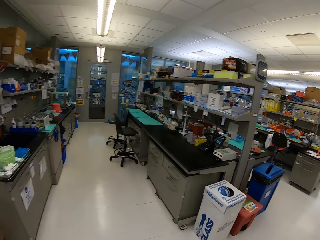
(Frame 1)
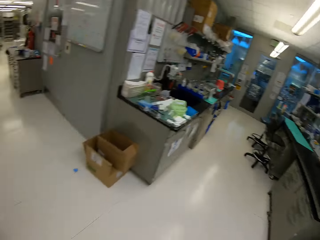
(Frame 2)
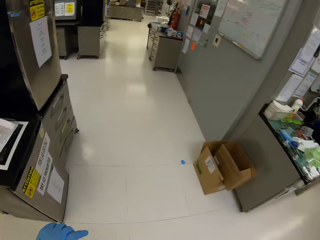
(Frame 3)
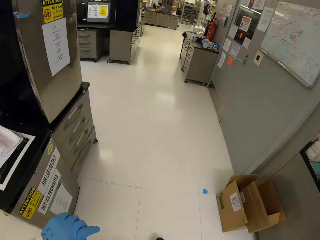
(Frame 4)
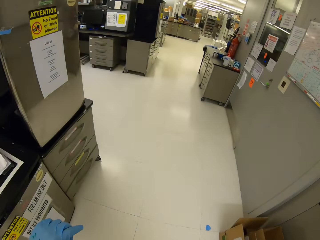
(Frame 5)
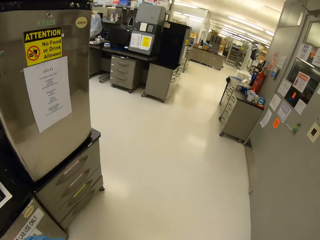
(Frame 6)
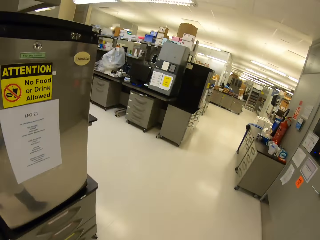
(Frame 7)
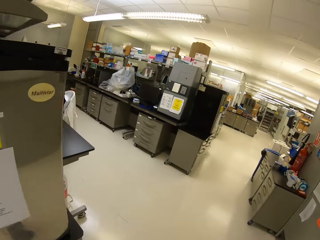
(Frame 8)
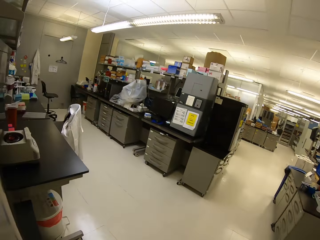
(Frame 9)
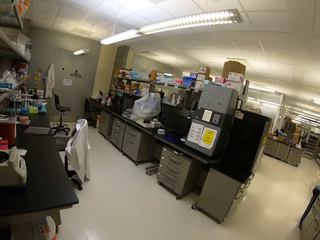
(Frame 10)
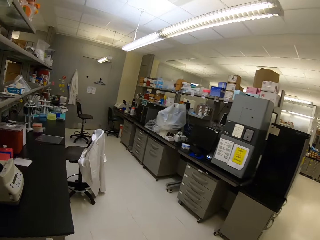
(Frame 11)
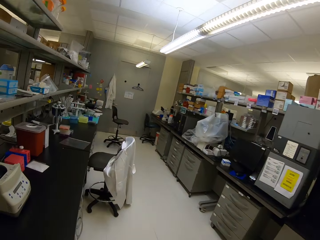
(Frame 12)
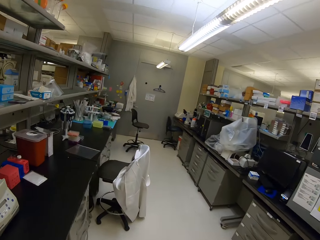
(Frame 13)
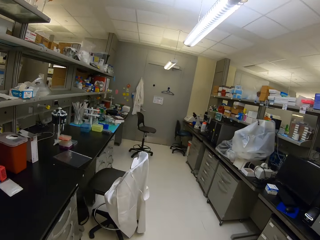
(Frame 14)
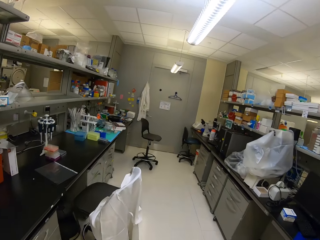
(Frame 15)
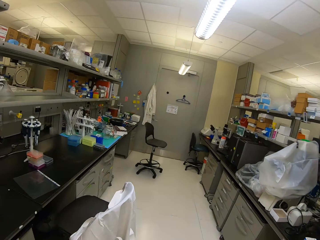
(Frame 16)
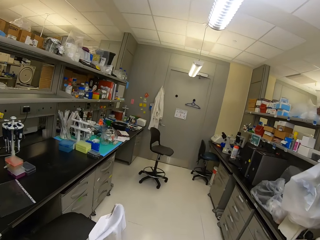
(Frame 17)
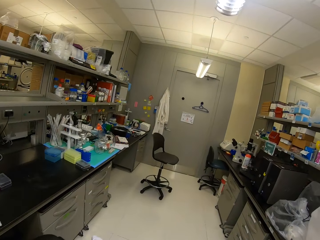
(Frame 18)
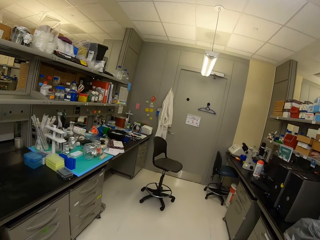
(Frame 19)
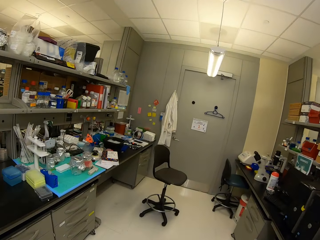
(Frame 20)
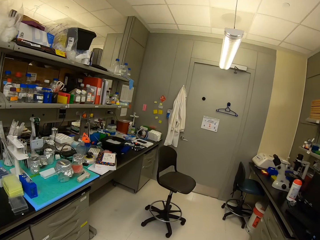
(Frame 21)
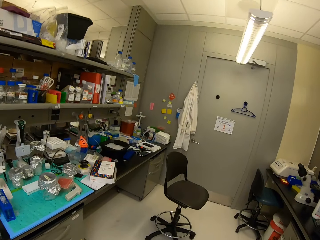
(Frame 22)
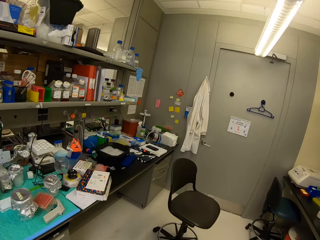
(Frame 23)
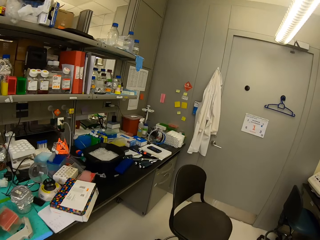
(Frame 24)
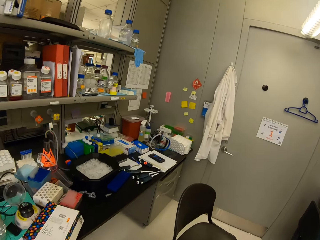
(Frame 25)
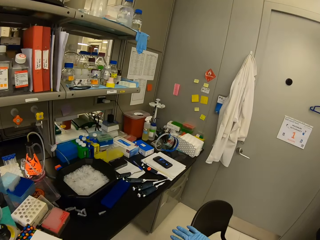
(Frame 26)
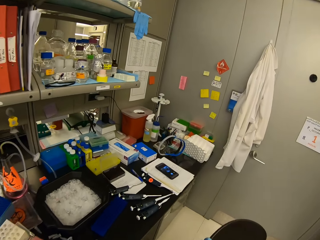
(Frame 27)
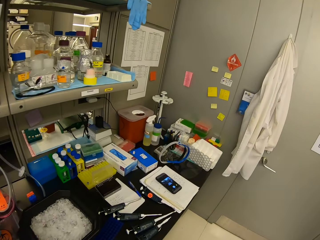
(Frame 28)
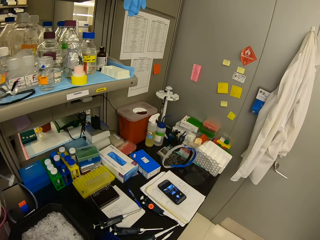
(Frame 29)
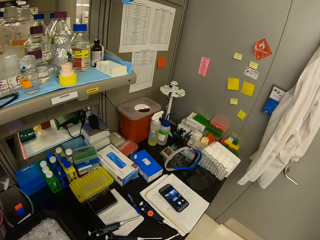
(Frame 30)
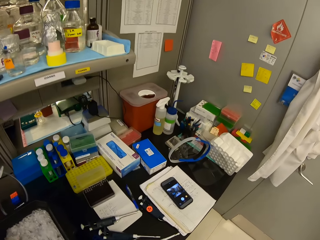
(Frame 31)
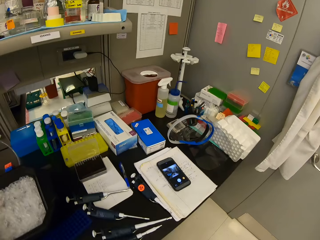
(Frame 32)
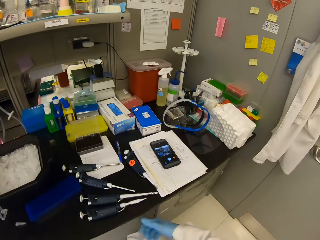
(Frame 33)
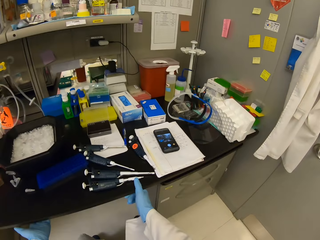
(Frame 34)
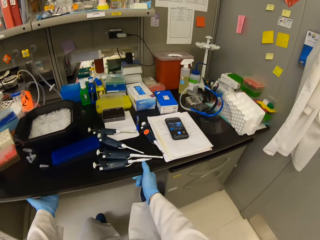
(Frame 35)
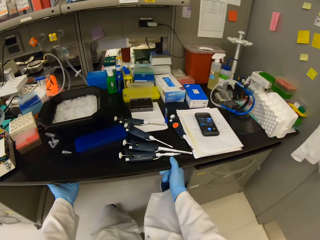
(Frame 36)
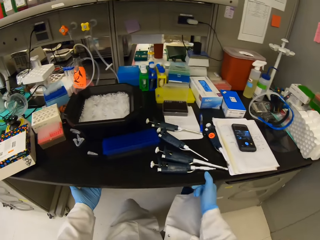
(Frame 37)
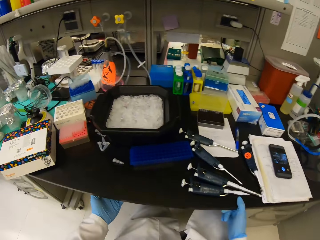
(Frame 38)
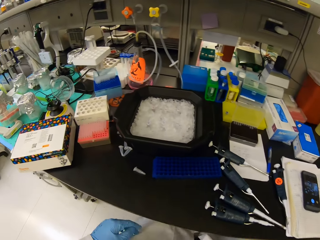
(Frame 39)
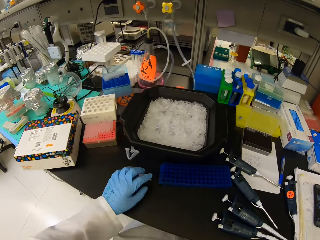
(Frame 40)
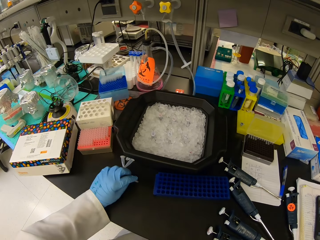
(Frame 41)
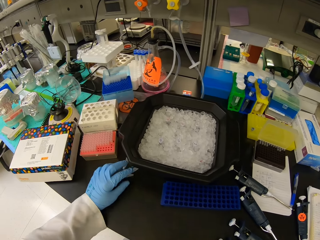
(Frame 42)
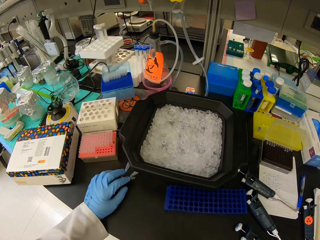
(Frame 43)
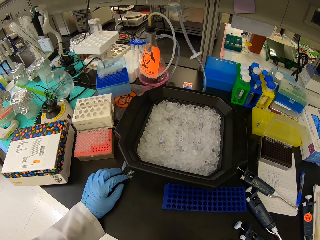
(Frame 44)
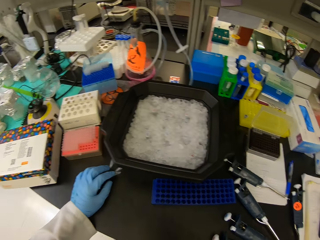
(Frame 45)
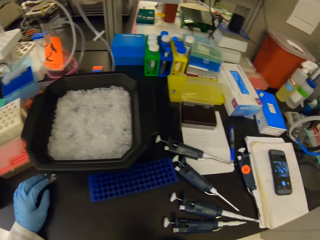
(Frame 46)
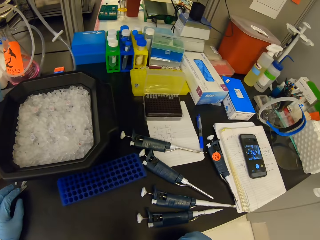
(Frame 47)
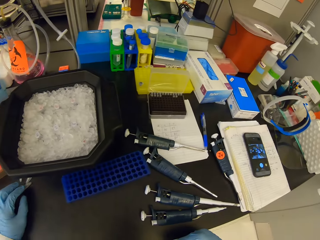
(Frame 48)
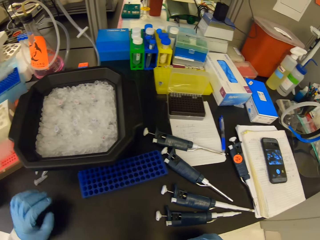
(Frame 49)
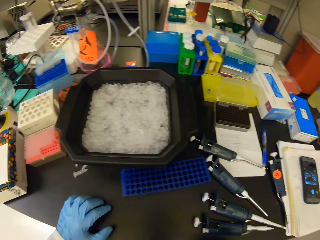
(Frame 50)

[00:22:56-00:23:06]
The camera wearer pulls the chair towards the table. They hold the table with both hands. They sit on the chair. They squeeze the test tubes on the table. They move the eppendorf tube with the left hand.

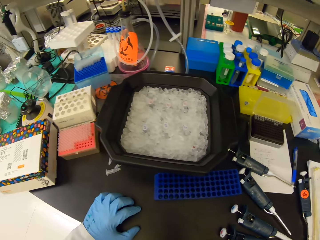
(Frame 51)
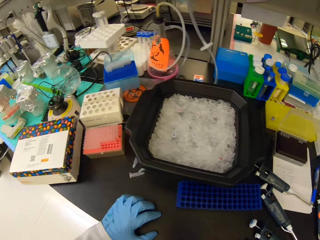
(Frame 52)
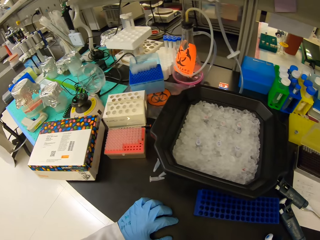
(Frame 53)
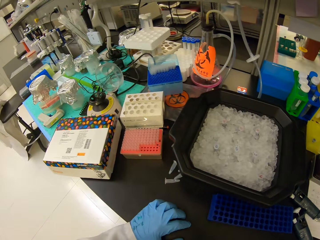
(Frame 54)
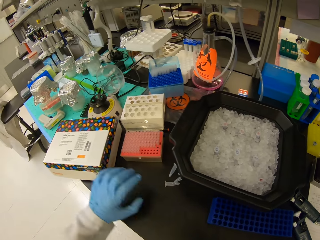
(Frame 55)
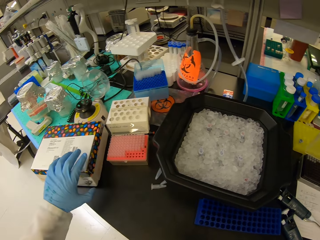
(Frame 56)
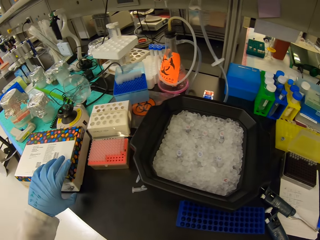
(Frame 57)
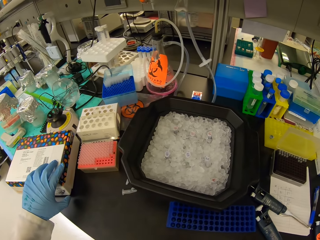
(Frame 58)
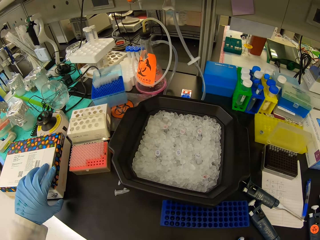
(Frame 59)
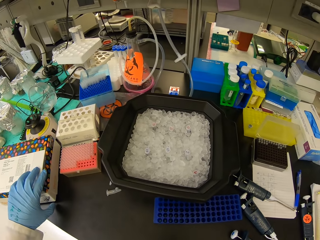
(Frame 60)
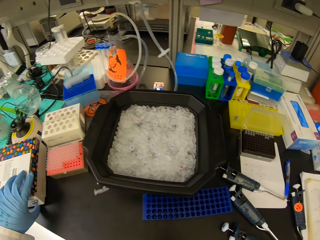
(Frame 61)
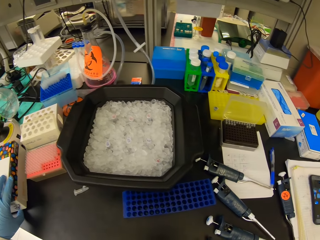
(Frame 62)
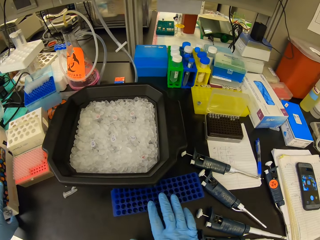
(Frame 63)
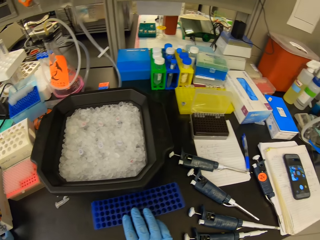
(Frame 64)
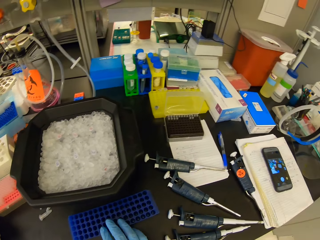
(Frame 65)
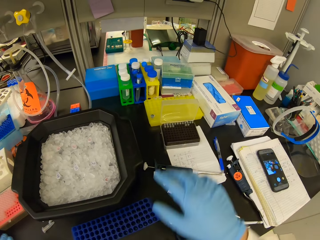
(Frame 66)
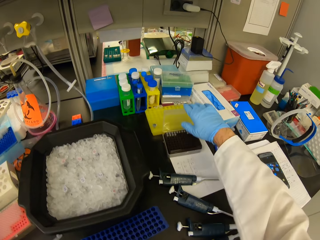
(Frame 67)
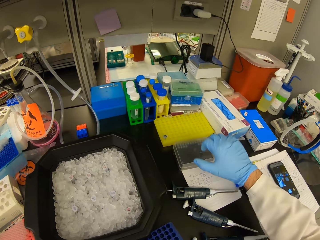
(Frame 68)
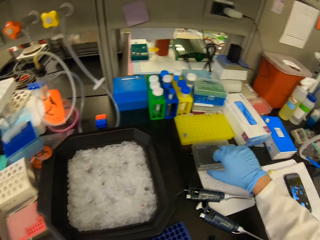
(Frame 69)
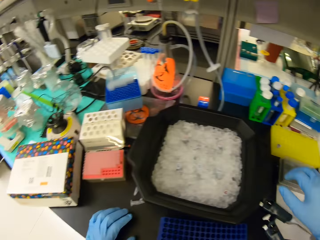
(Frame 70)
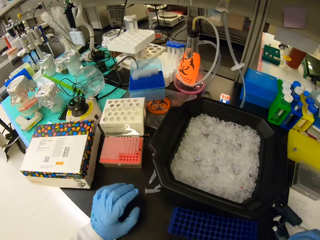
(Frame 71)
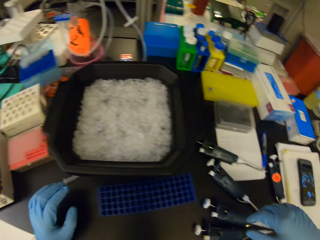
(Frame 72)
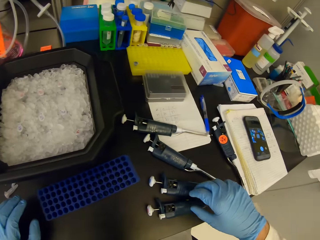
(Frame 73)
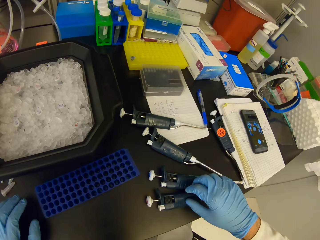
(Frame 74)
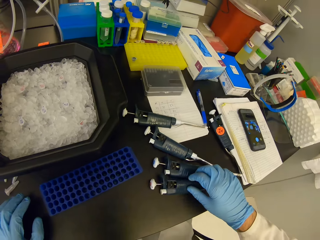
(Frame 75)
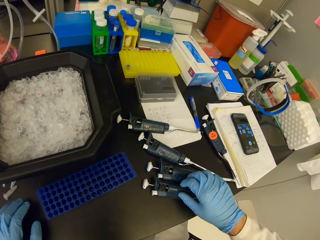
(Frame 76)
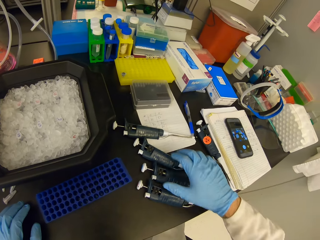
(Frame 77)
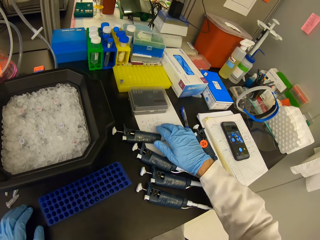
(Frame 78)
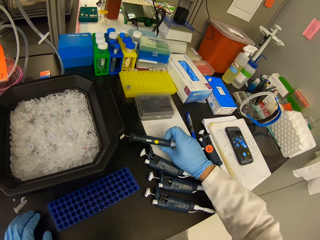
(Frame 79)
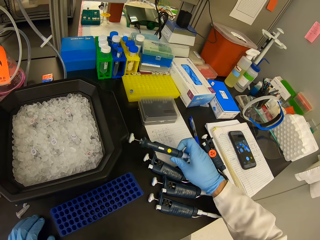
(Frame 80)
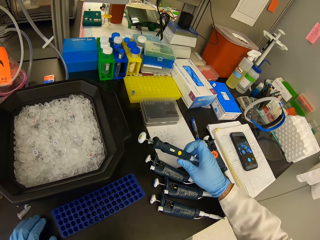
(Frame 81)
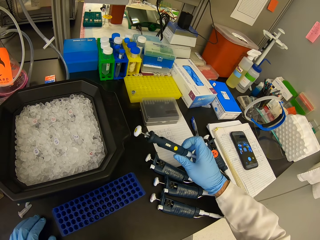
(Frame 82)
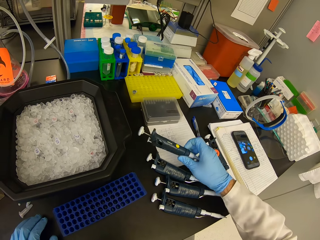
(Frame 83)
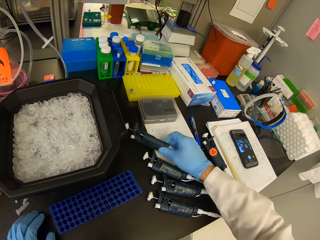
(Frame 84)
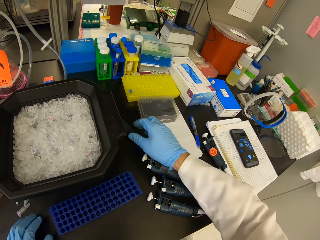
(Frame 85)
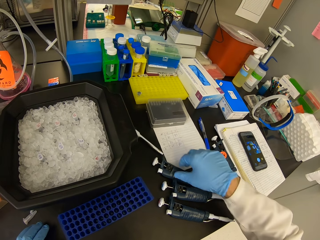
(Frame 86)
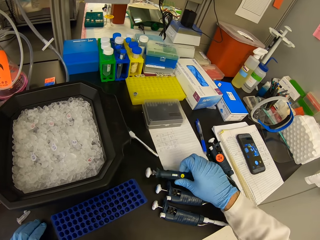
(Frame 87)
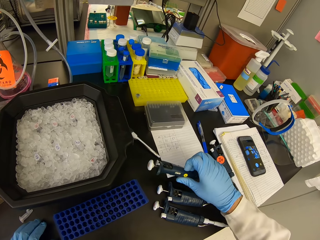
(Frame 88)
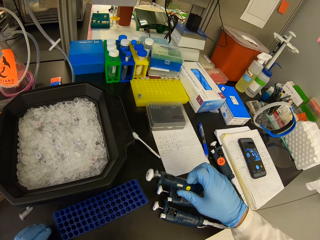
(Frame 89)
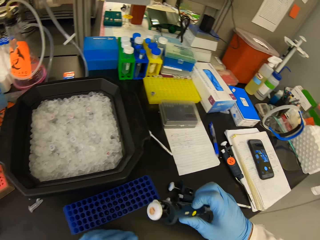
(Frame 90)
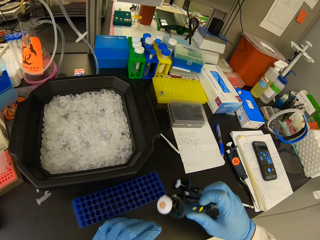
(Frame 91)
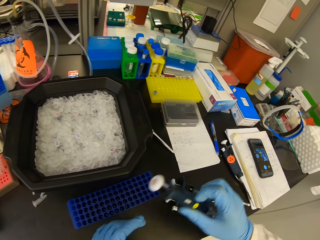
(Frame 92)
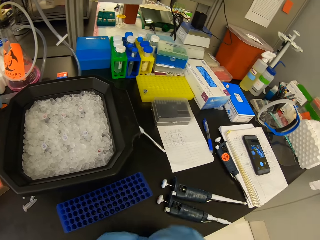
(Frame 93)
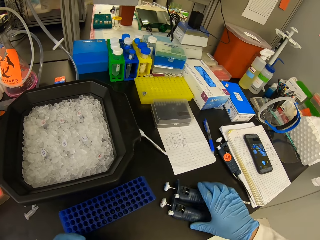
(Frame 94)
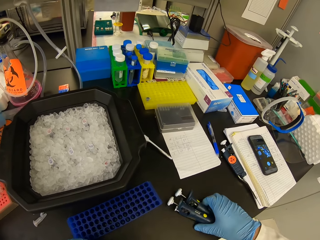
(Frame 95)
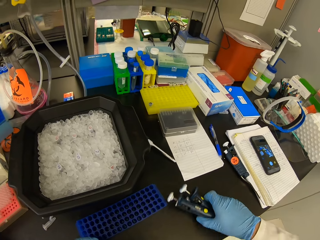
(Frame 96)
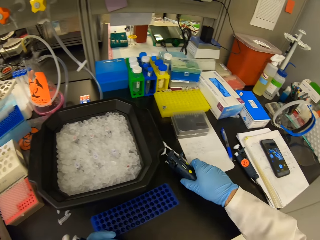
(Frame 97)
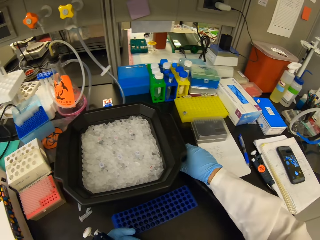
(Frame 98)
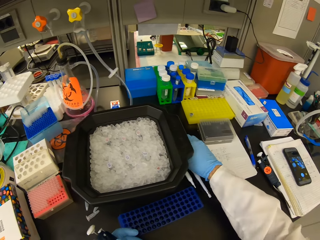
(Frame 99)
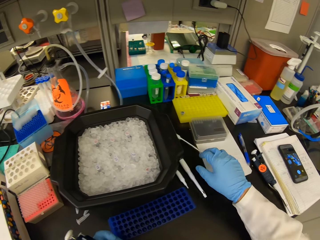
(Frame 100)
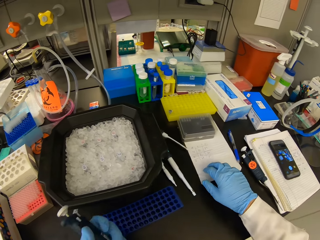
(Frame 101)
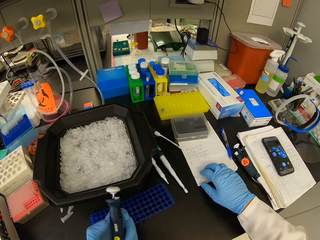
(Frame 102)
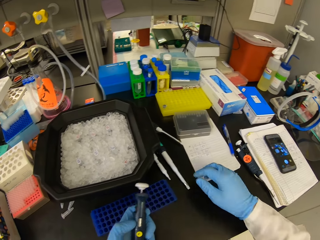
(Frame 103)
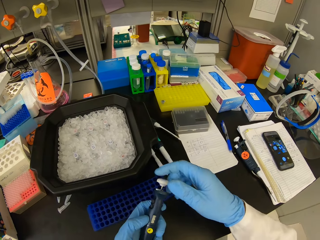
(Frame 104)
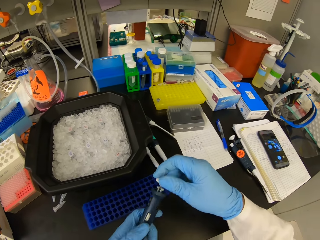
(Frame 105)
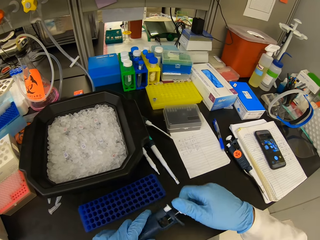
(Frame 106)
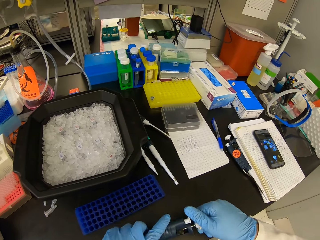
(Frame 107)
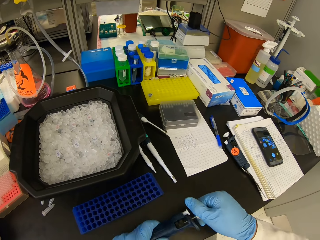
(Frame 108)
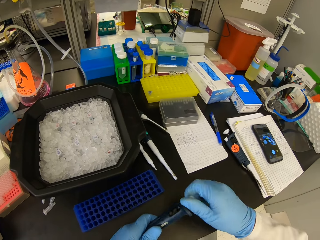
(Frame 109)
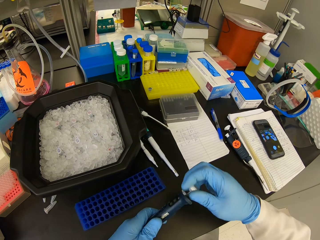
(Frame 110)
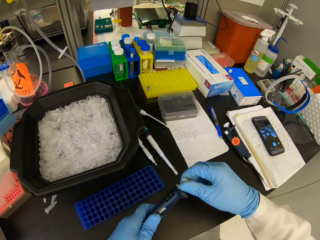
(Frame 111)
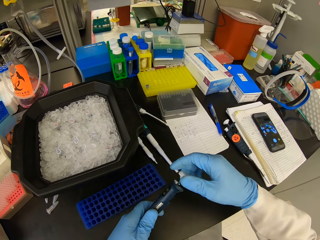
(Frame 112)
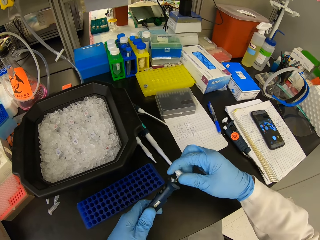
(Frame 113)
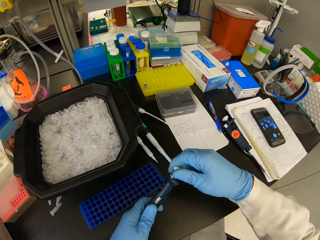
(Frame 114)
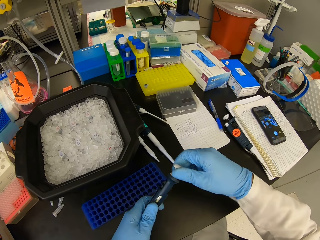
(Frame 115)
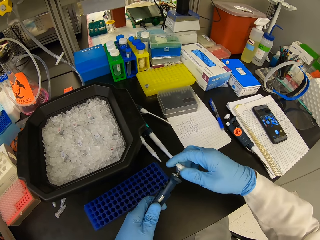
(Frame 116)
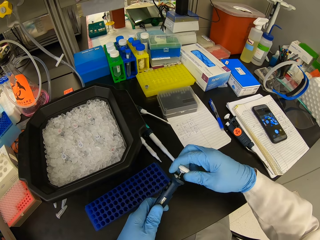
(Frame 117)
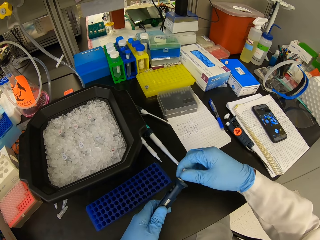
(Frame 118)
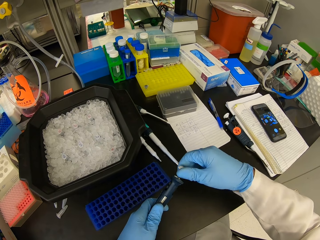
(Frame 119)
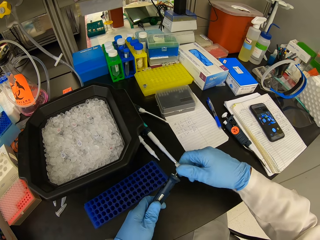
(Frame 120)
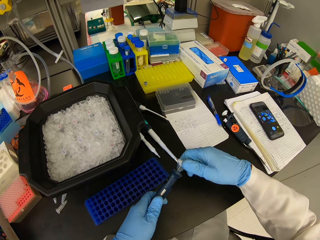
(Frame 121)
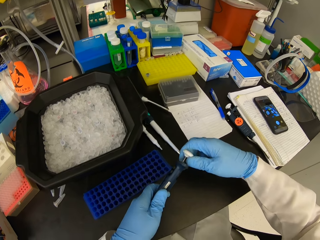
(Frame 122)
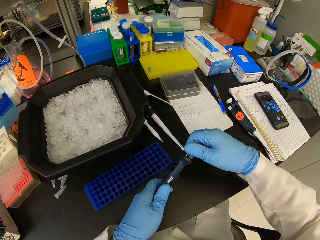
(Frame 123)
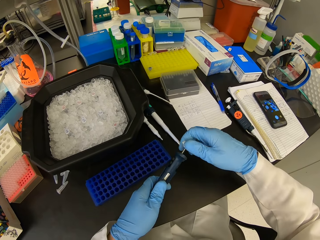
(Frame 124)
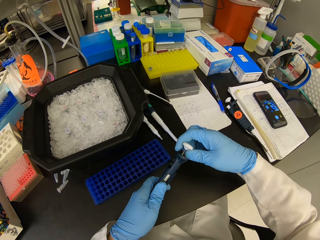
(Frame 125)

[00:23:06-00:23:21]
The camera wearer looks at tools on the table. They grab a box on the table with the left hand. They move a blue test tube rack on the table with the right hand. They close a lid on the test tube rack. They stare around. They squeeze a syringe on the table. They touch the syringes. They pick up a syringe from the table. They look at one of the syringes. They place the syringe on the table. They look at another syringe. They pick up a syringe from the table. They hold the remaining syringes. They move the syringe with the hand on the table. They put the syringes away. They open a syringe at hand.
